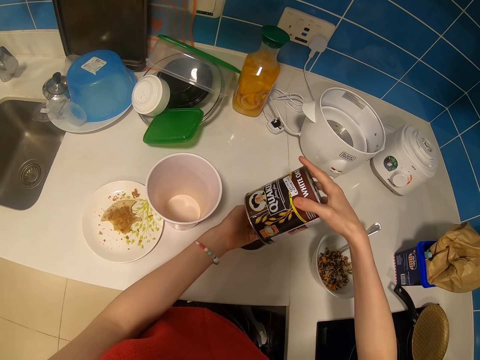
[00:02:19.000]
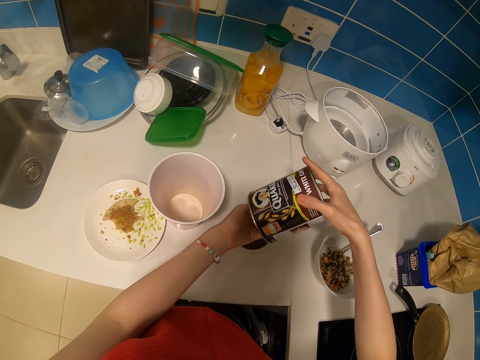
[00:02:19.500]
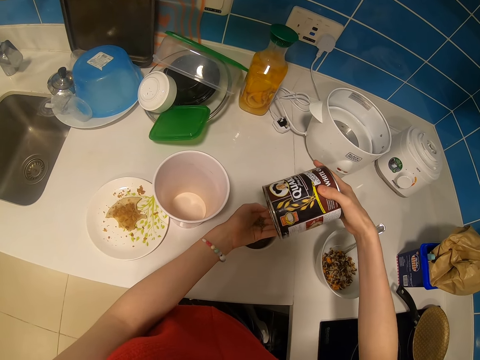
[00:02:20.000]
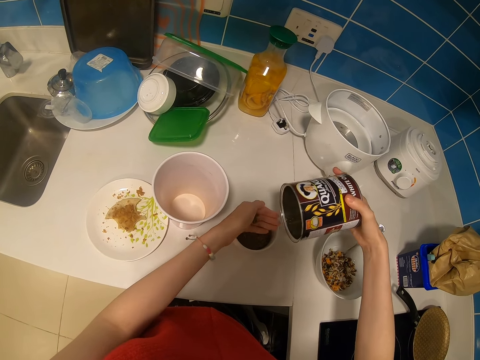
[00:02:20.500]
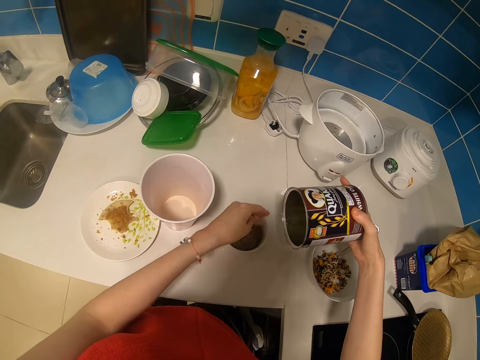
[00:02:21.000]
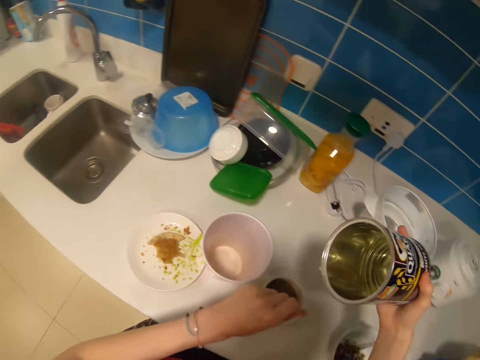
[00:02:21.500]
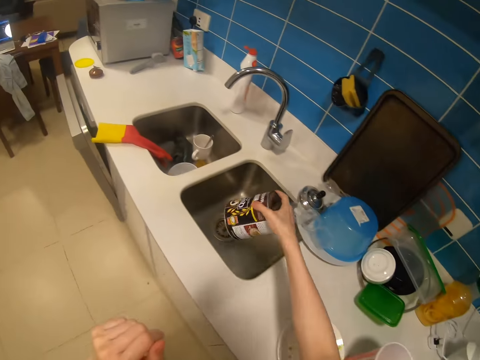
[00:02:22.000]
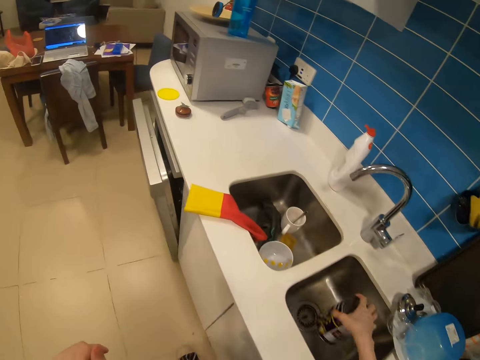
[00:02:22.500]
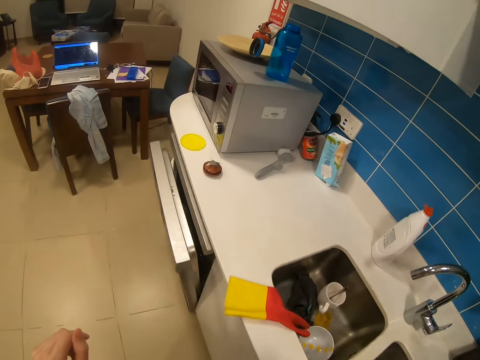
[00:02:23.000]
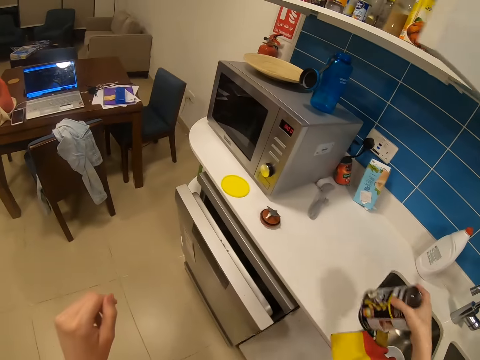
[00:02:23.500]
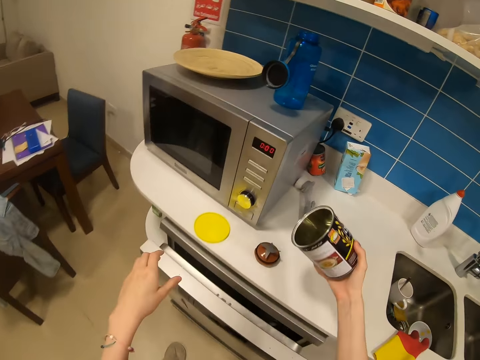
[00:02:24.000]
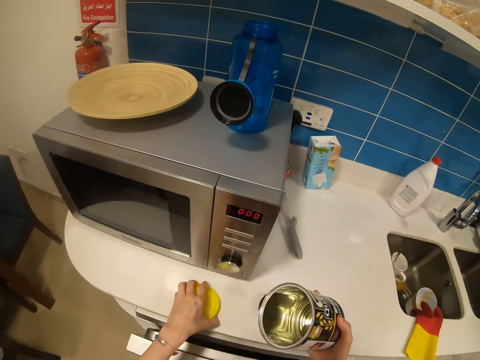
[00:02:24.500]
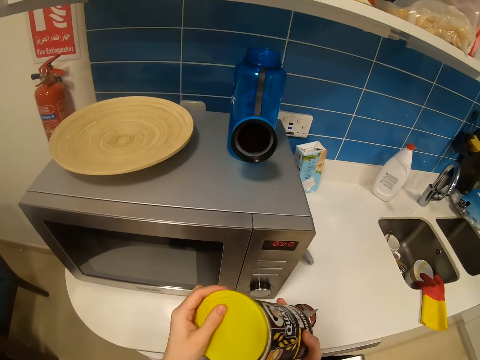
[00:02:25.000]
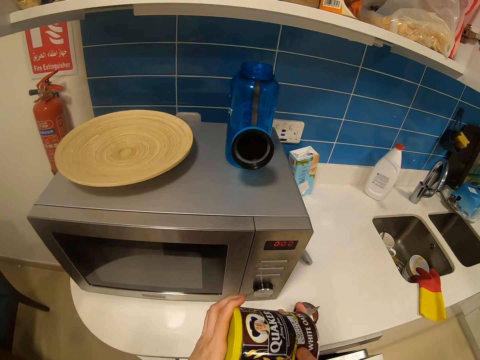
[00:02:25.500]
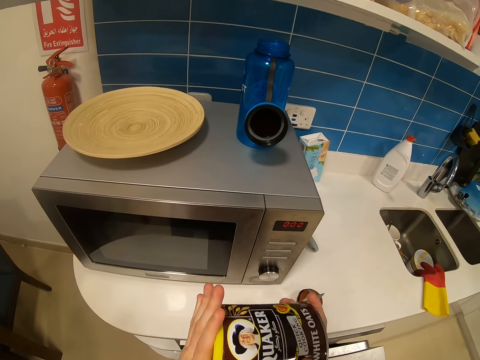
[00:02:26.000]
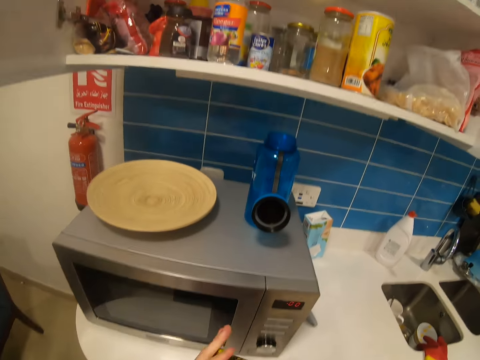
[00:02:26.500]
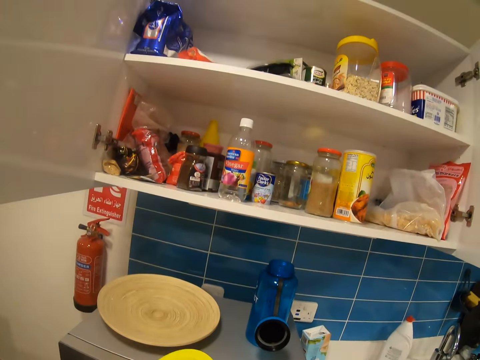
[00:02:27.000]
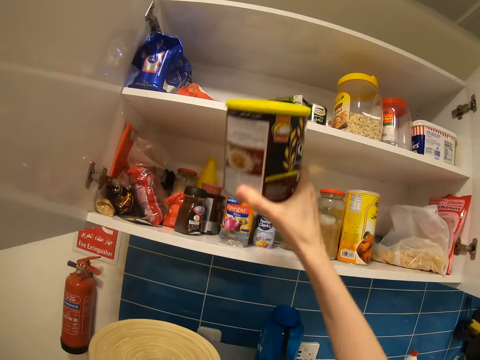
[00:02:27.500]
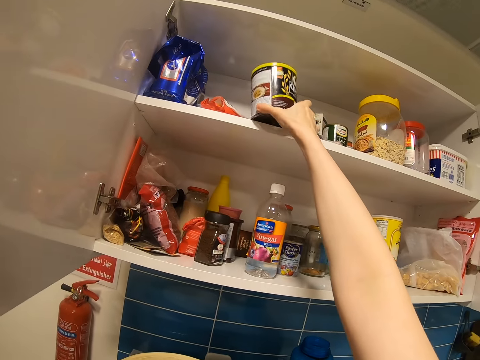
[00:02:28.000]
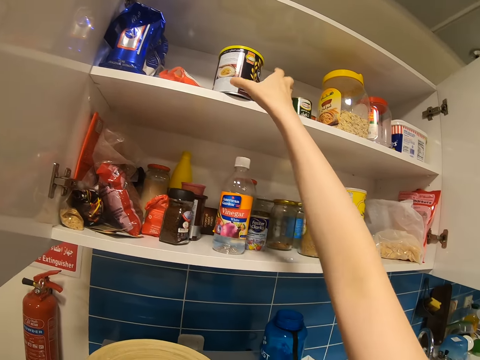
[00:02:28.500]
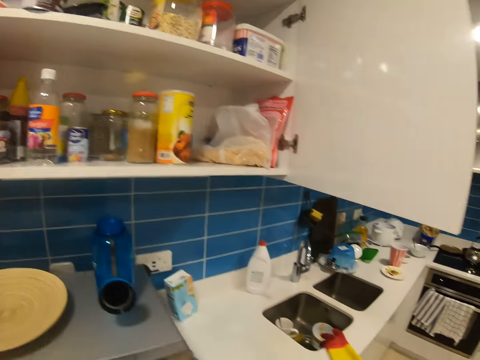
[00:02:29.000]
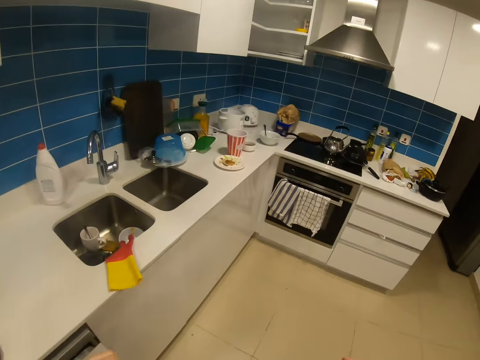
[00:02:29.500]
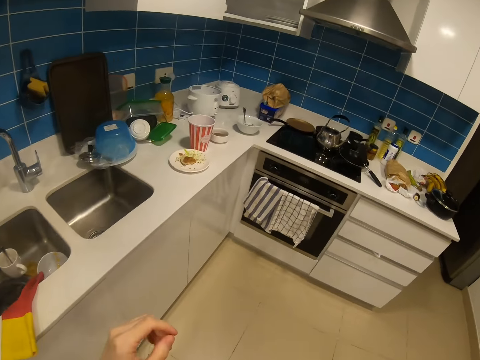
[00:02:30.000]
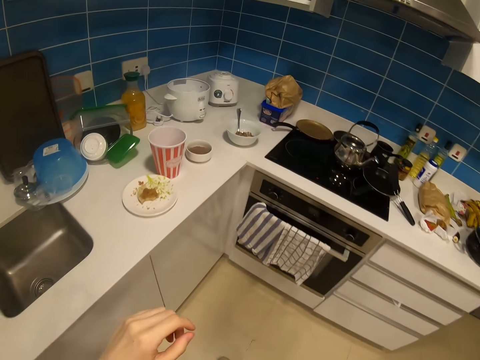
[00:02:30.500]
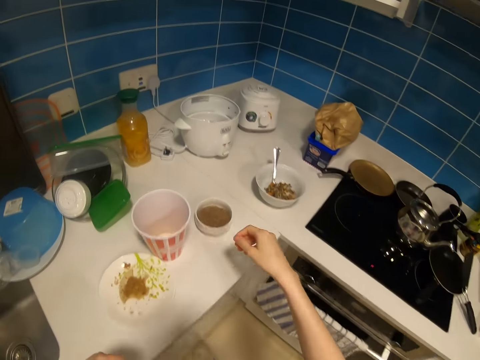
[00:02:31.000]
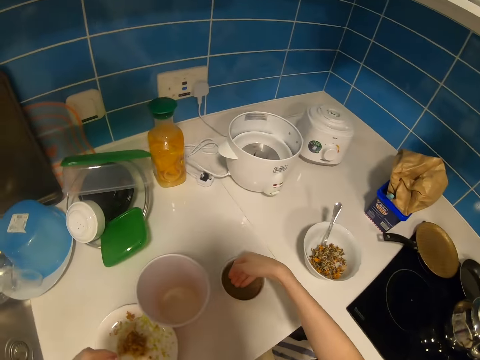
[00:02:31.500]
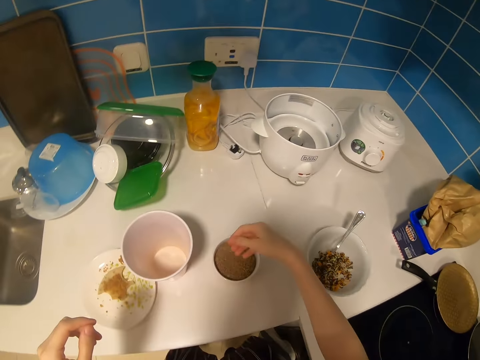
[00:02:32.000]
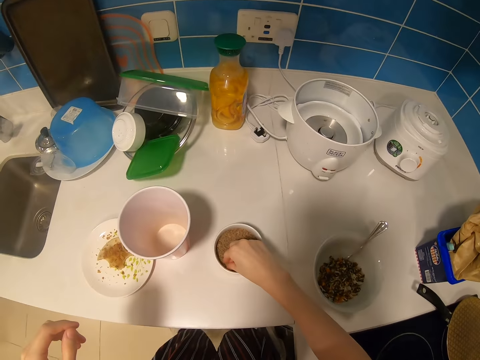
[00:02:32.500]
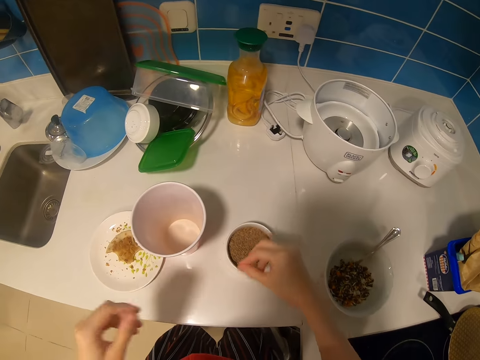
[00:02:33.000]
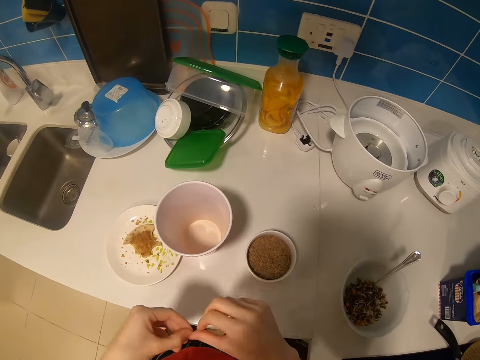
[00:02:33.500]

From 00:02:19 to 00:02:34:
The camera wearer walks in the kitchen. They lower the container in the sink. They close the Quaker can. They put the container in the cabinet. They walk in the kitchen. They put something in the cereals. They spread the Quaker in the bowl.

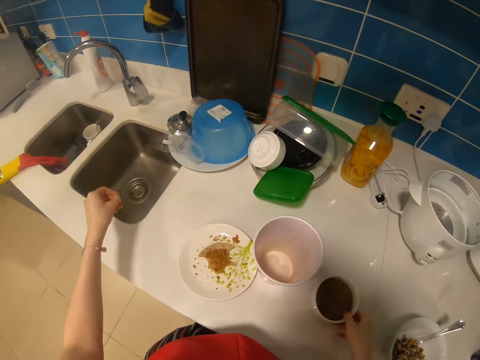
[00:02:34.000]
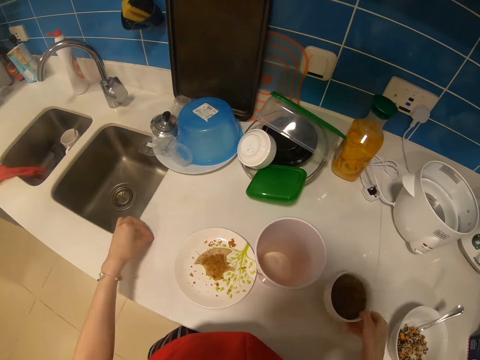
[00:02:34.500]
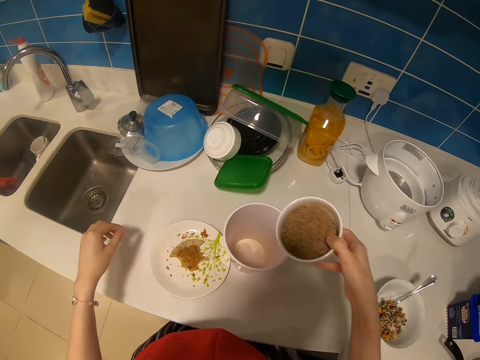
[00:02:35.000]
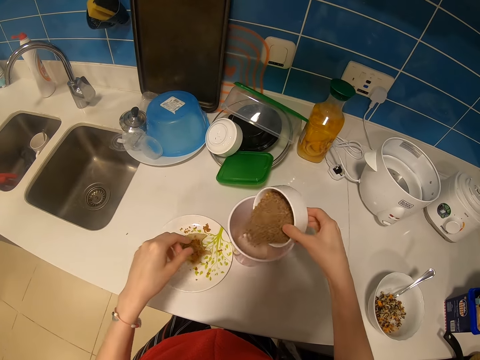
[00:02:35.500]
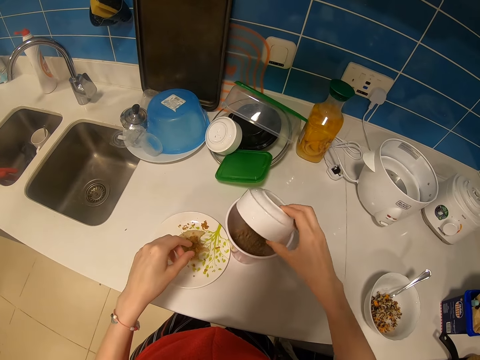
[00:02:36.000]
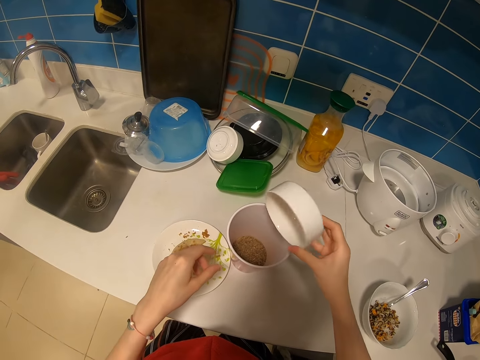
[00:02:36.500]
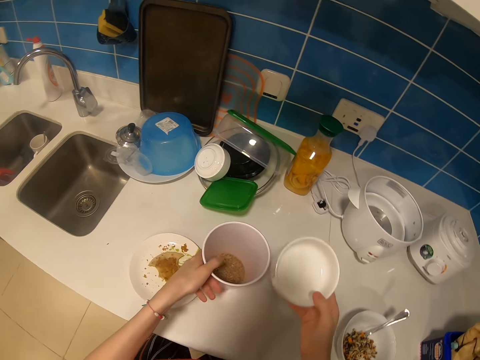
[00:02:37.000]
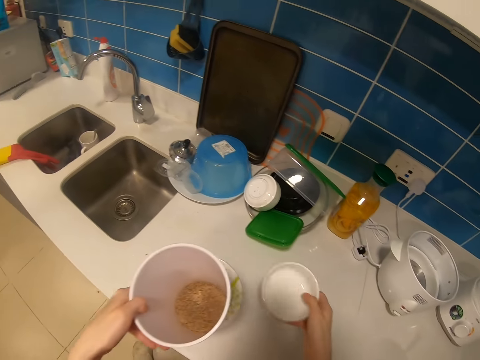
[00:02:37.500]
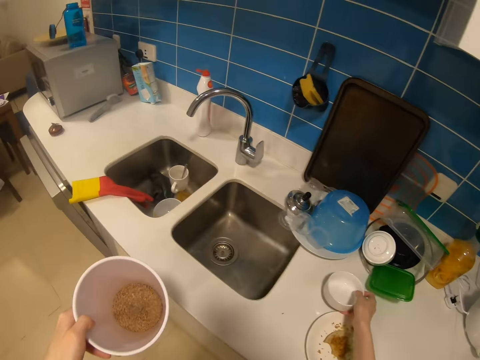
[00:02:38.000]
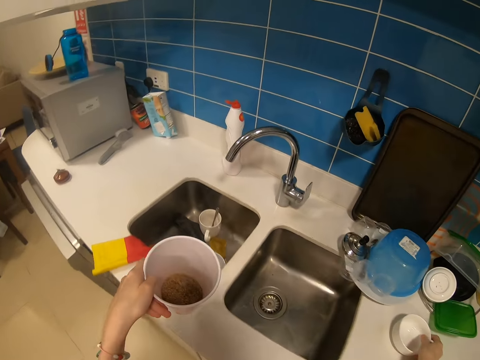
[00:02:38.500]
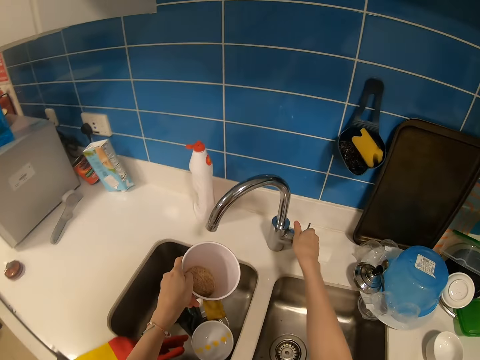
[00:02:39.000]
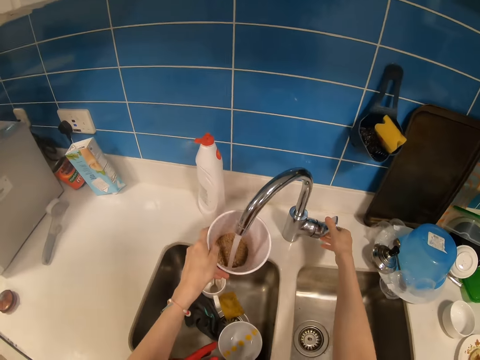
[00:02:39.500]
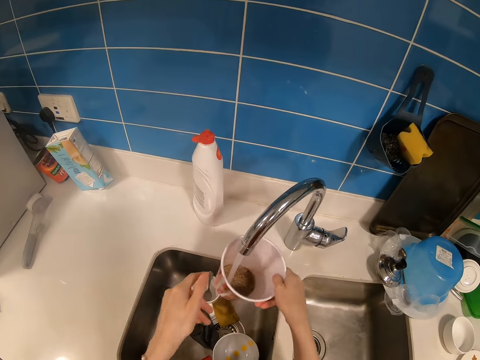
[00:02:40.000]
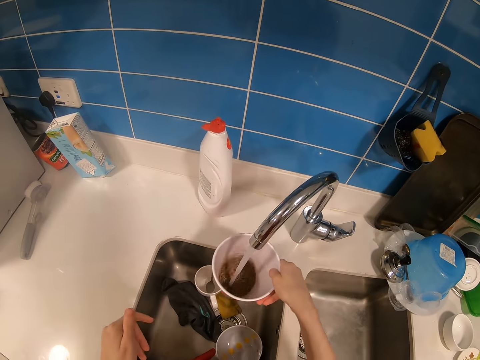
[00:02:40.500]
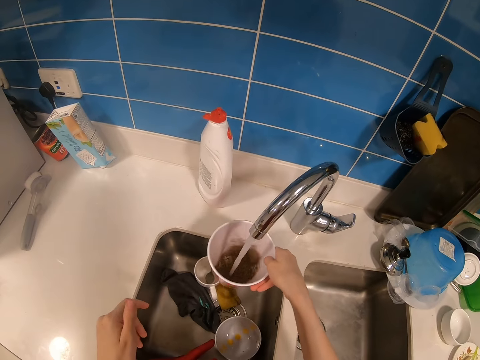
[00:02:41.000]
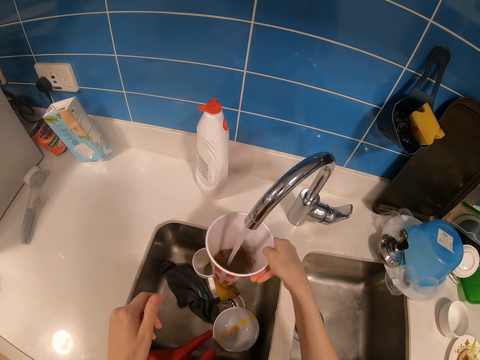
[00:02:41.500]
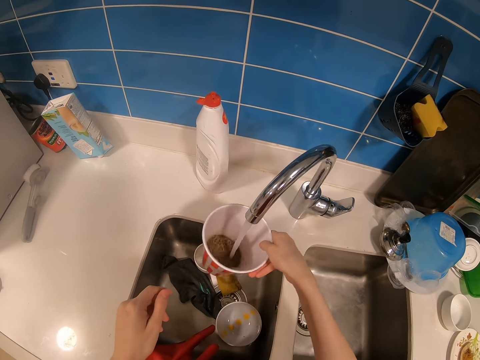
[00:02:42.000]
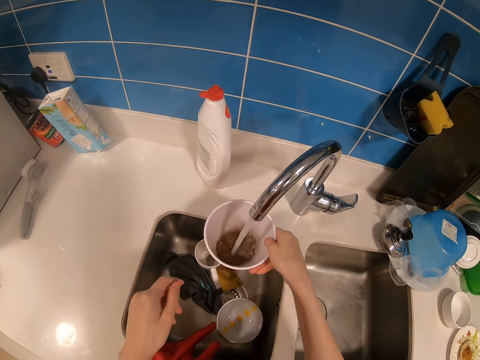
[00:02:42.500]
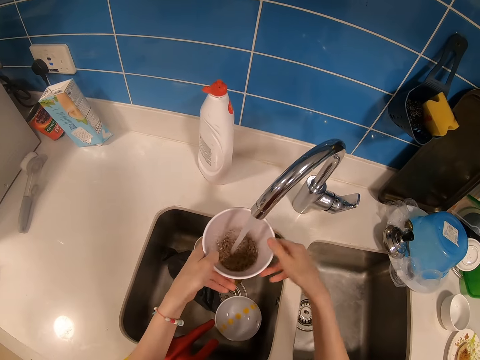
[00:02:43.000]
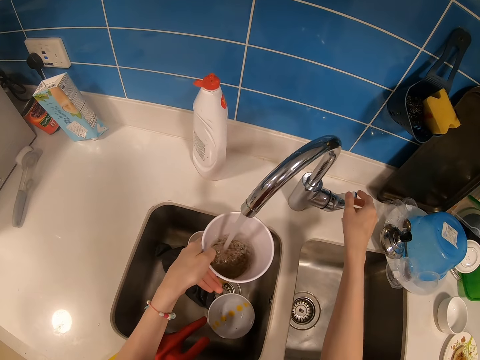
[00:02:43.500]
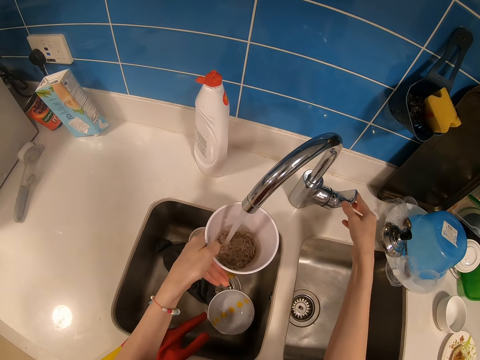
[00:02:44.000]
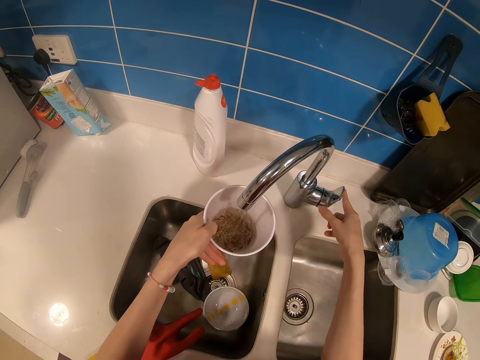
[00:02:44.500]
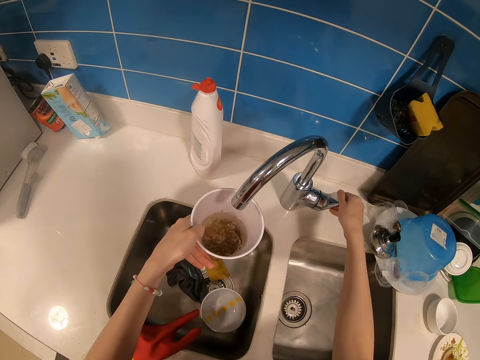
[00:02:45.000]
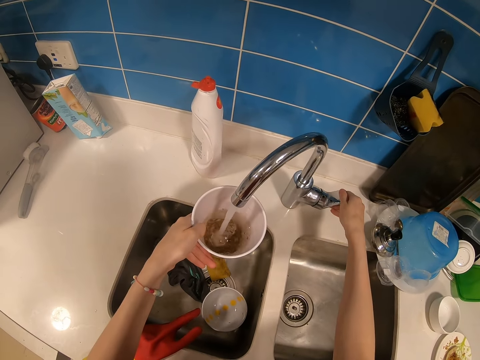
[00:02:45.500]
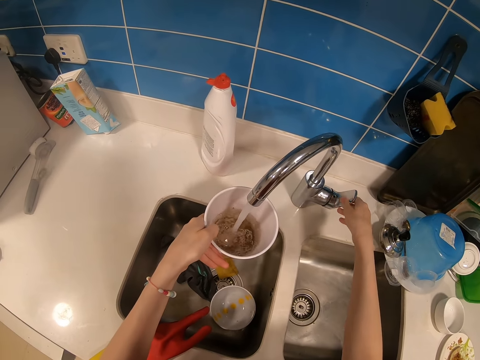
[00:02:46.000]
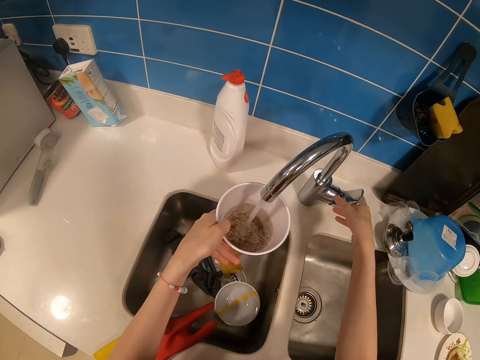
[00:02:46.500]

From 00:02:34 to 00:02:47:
The camera wearer pours the cereal in the container. They pick the container. They fill the container with water.
